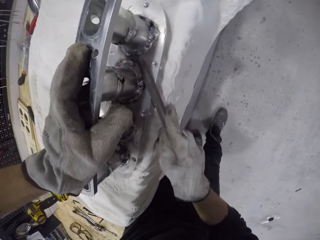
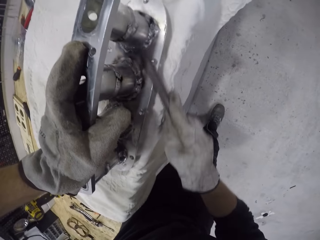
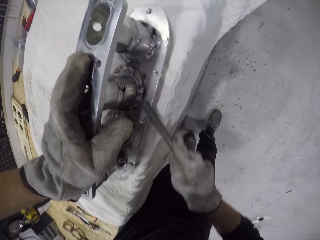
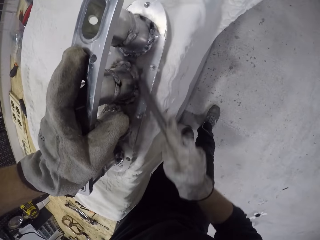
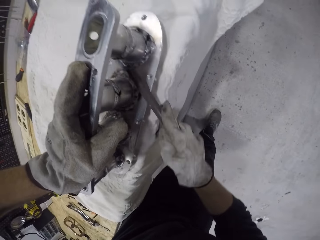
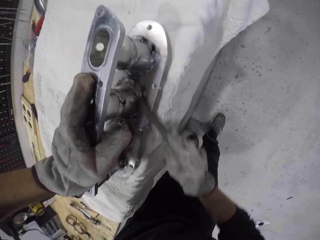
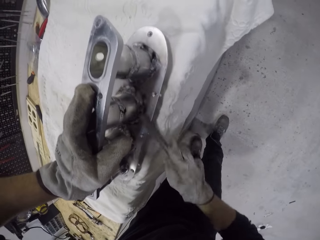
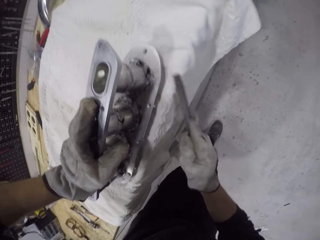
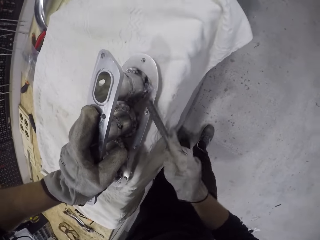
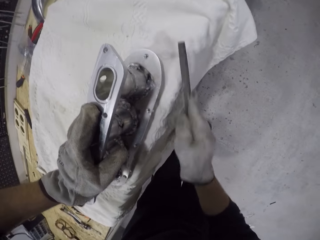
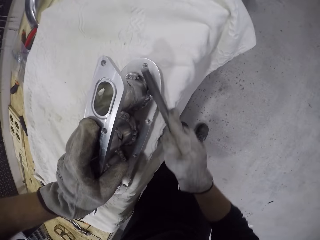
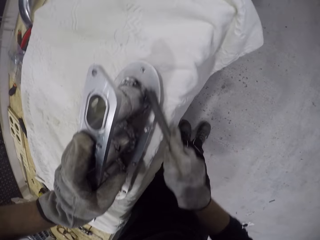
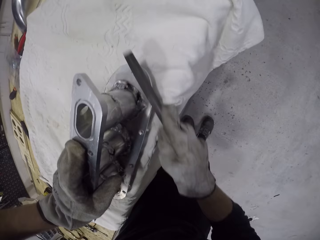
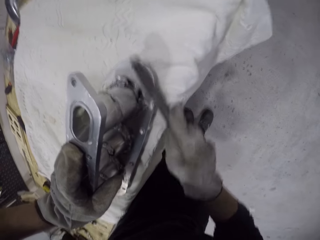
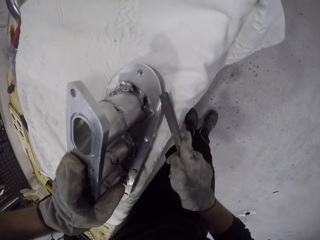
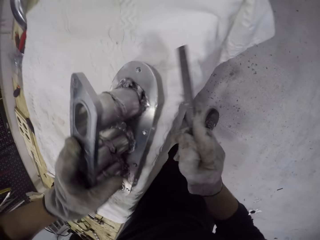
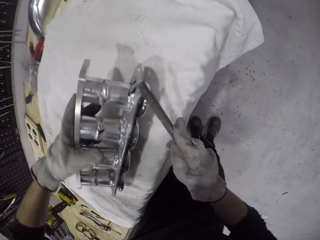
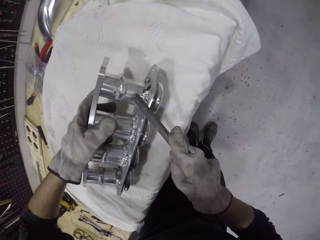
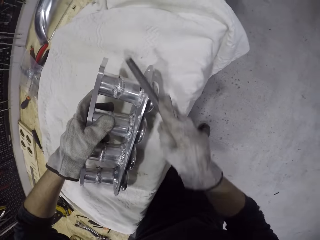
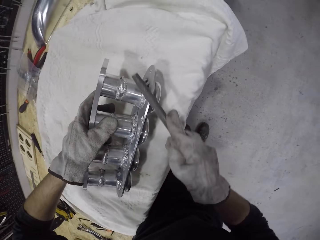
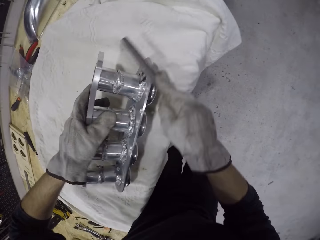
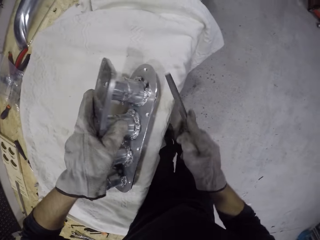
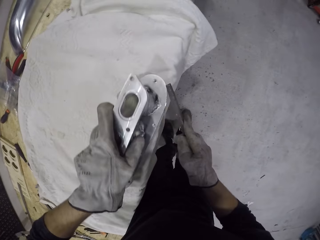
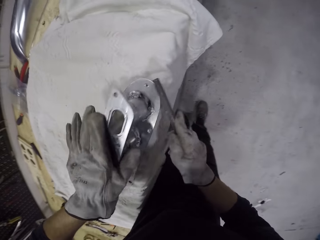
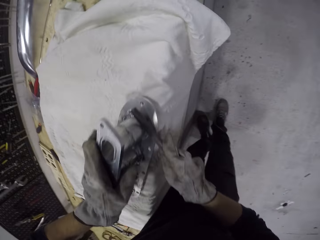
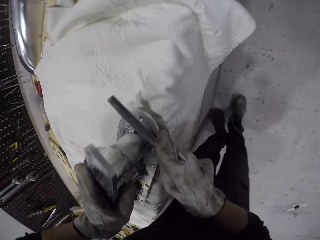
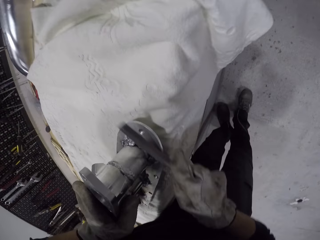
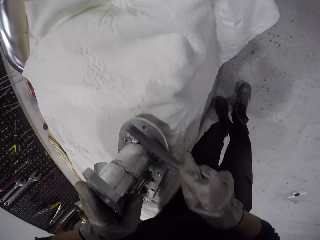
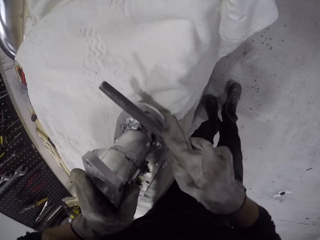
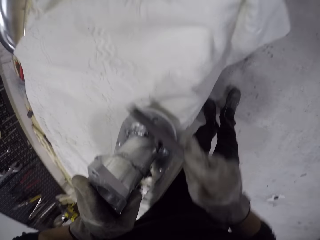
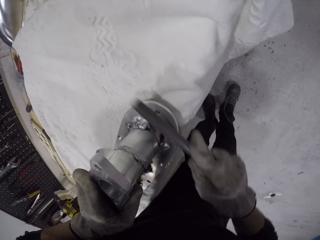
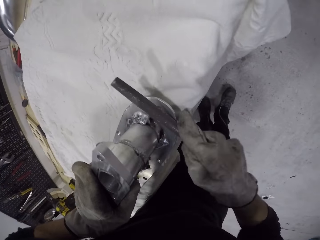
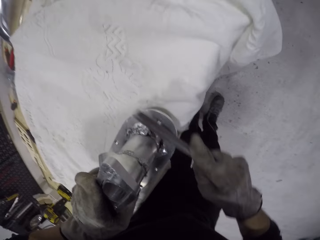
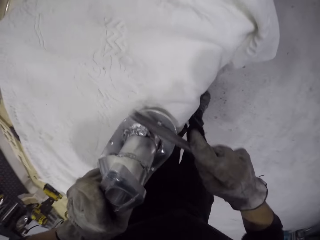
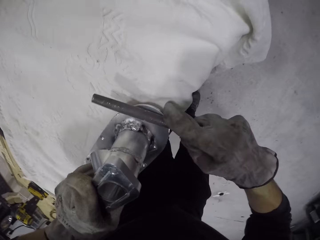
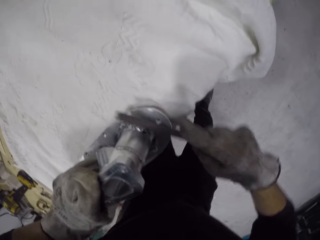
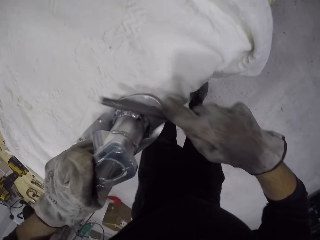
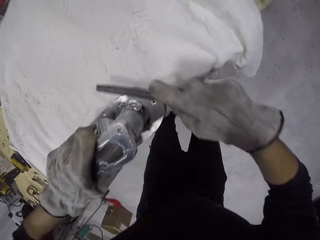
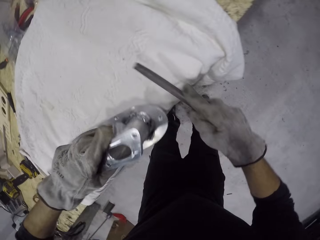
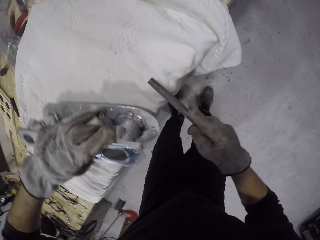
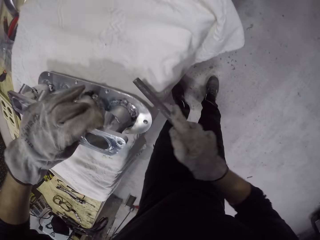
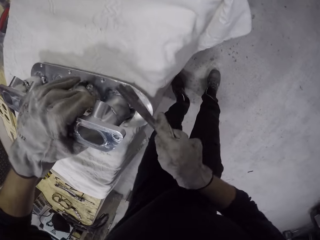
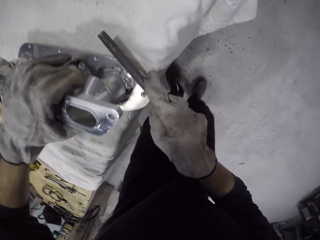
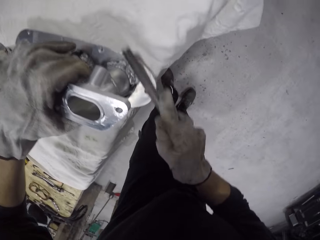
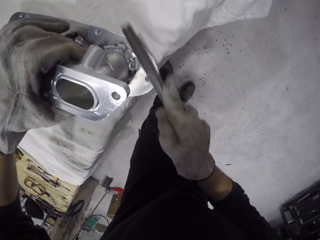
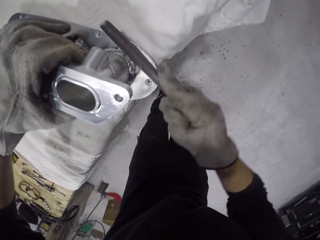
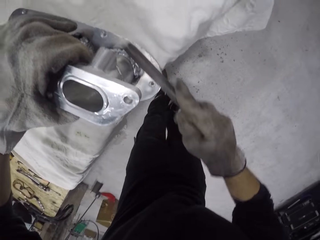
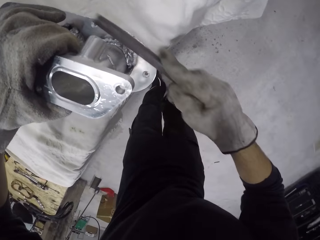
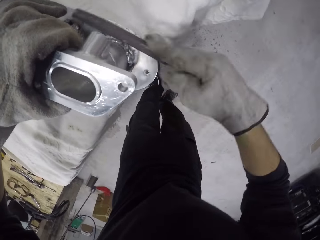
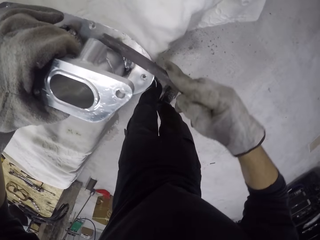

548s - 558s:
The camera wearer sharpens the manifold on the table with the file in his right hand.

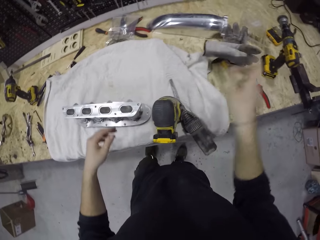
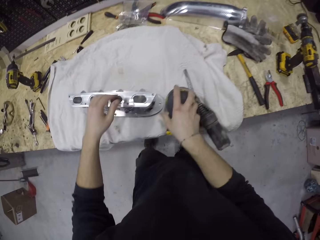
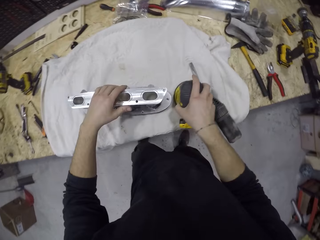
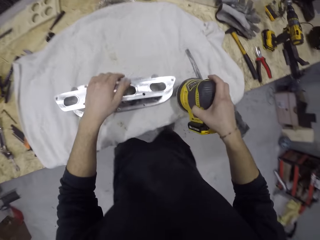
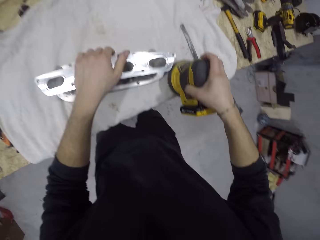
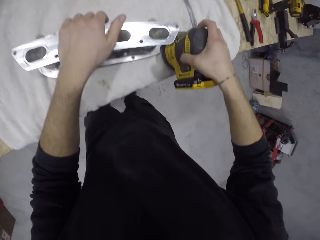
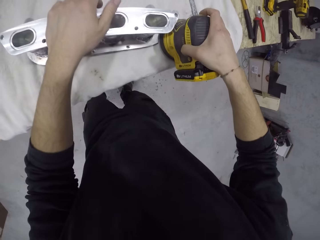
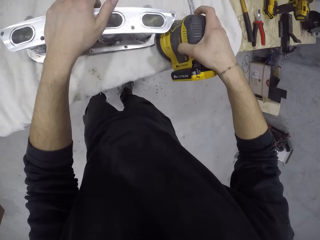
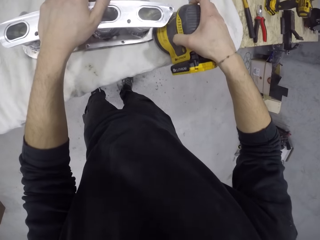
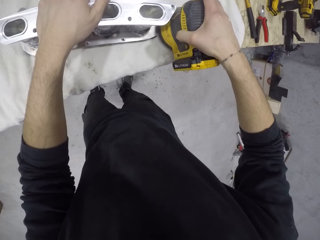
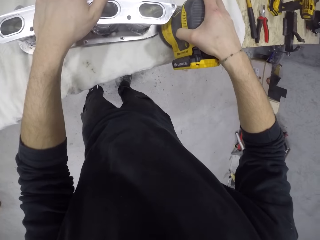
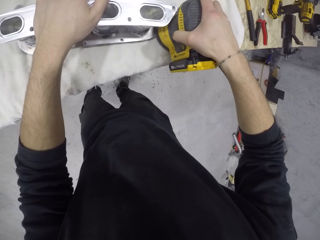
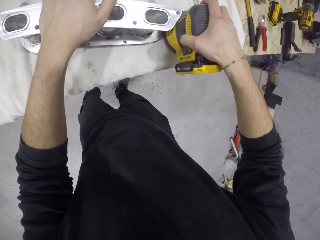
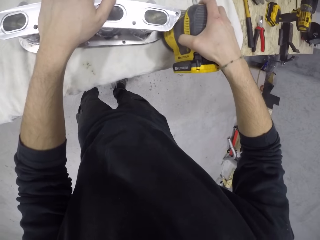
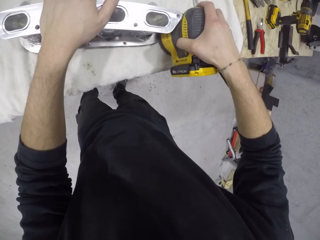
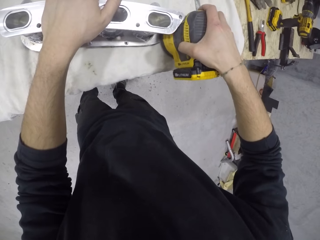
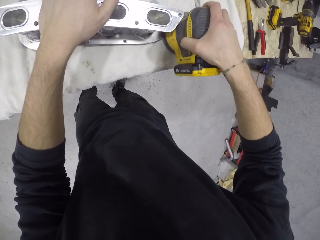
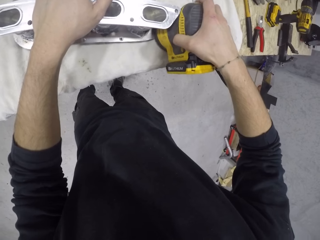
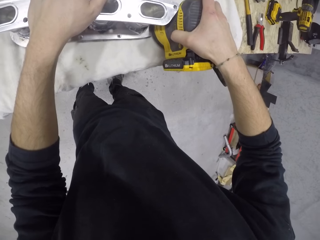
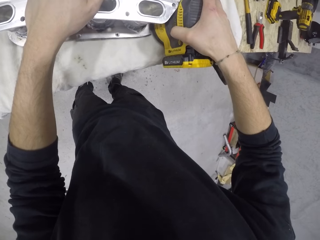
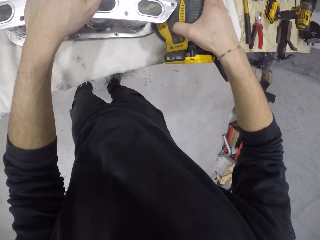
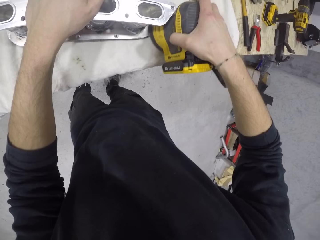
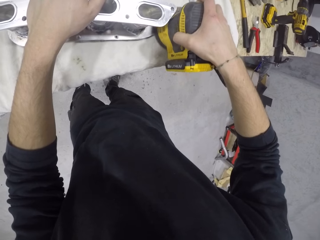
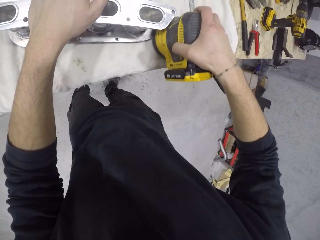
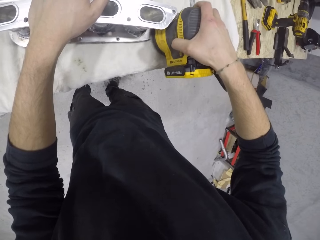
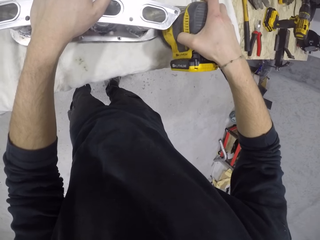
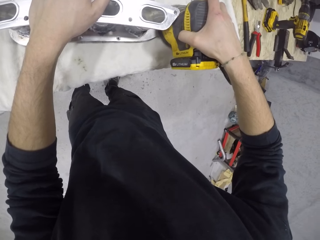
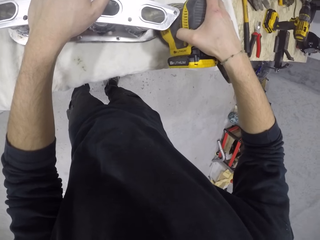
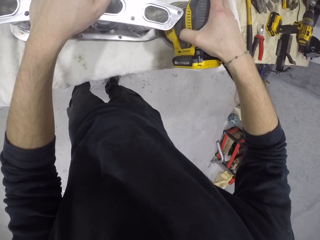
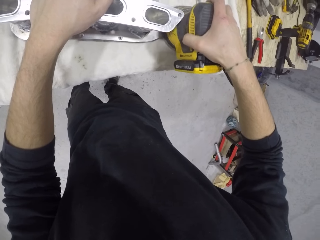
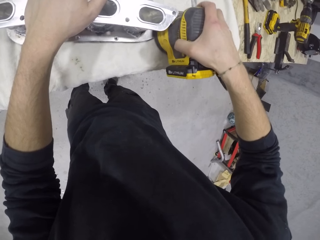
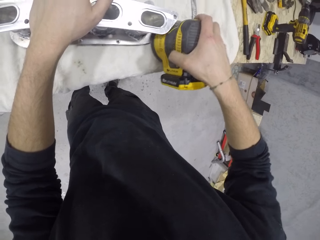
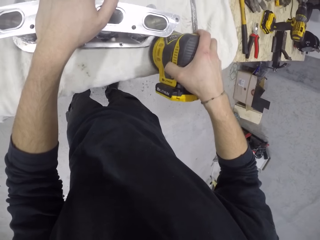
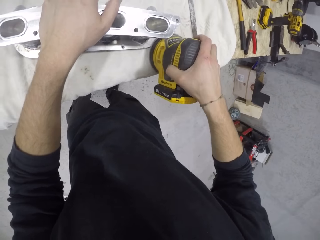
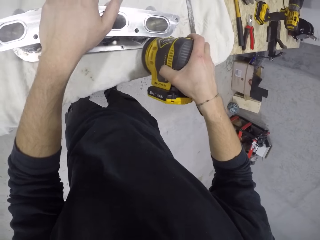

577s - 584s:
The camera wearer pulls off the glove from his left hand with his right hand. He drops the glove on the cabinet with his right hand. He moves the tool on the table. He picks up the sander machine from the cloth on the cabinet with his right hand. He smoothens the aluminium cylinder head in his left hand with the sander machine in his right hand.

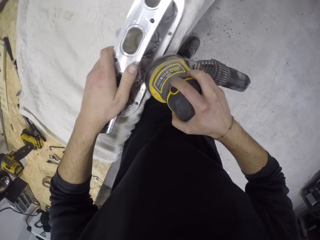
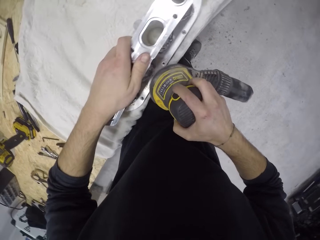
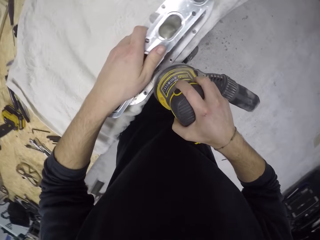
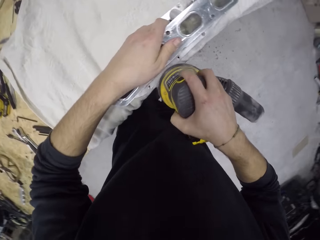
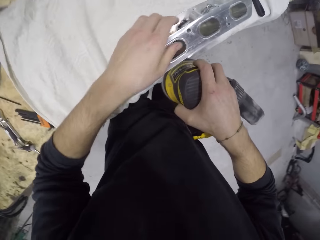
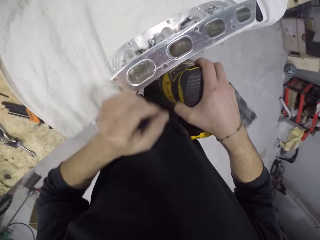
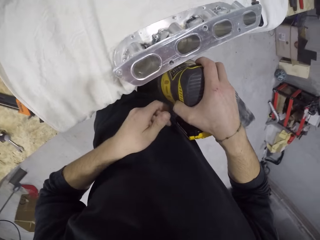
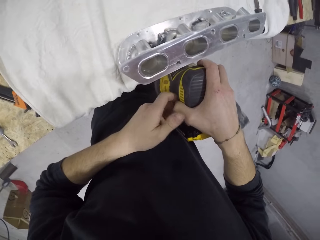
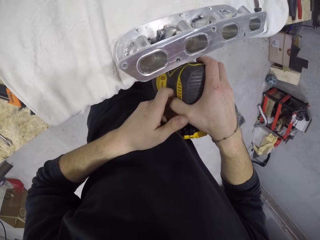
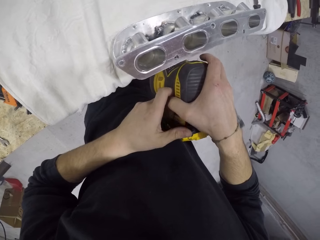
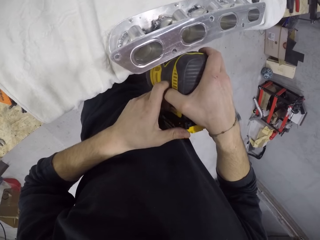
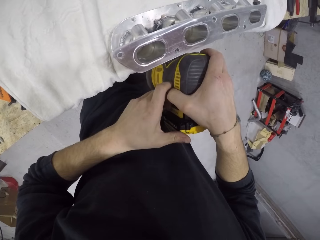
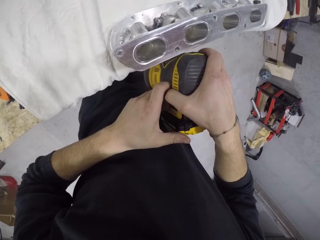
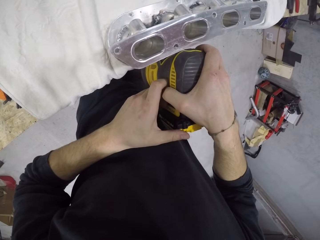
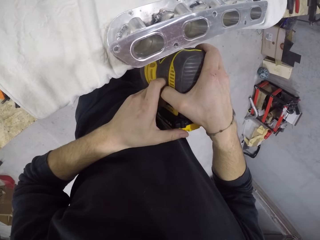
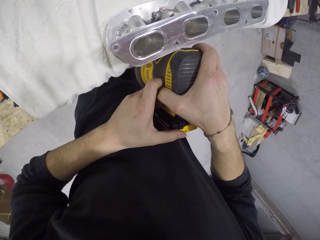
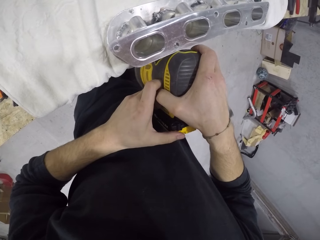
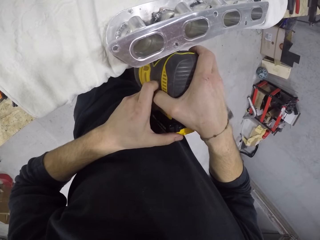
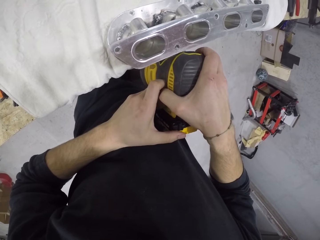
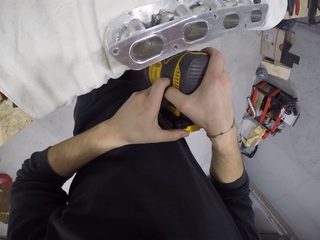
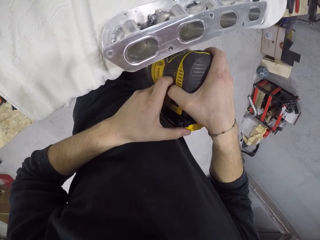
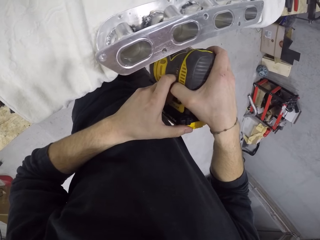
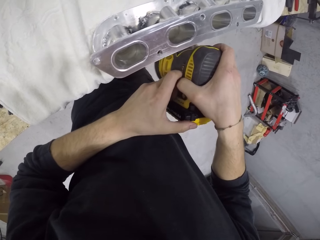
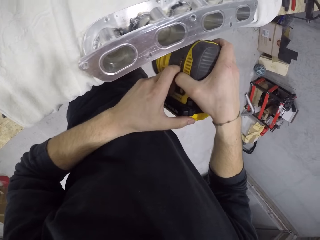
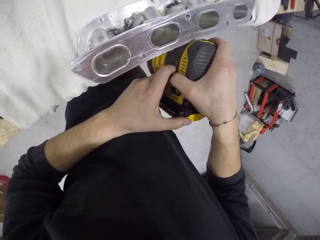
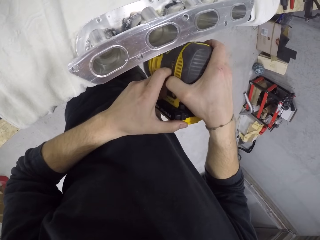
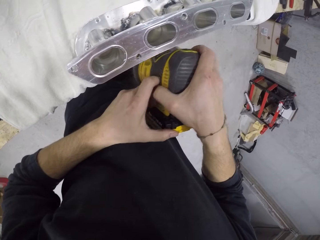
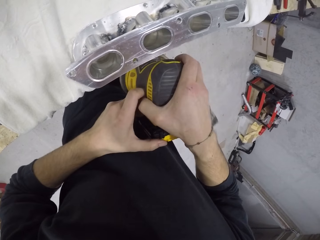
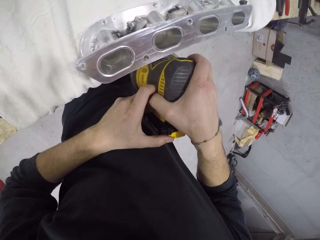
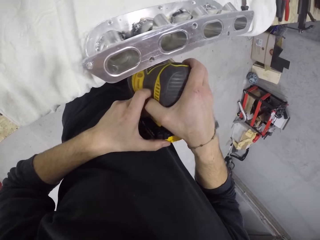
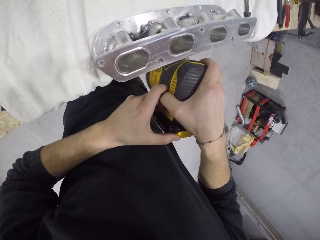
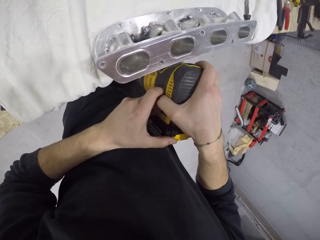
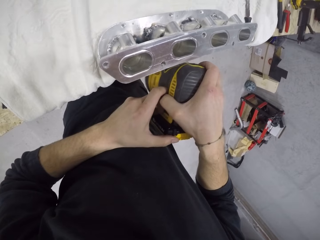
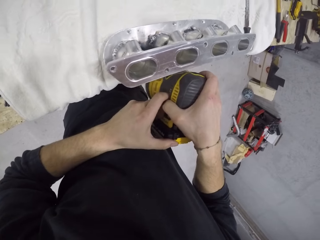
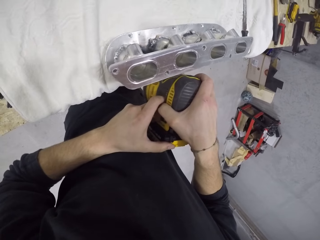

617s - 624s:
The camera wearer smoothens the aluminium cylinder head with the sander machine in his hands.
